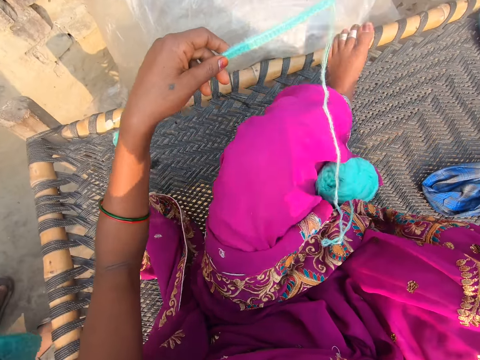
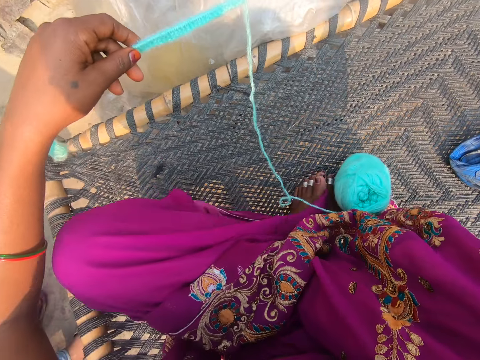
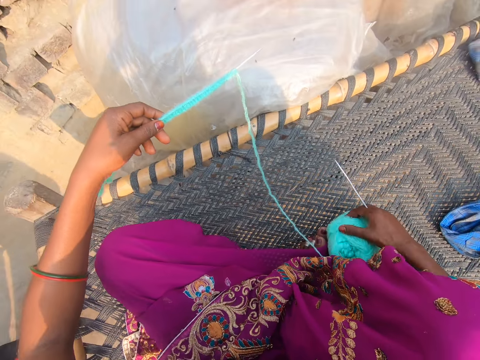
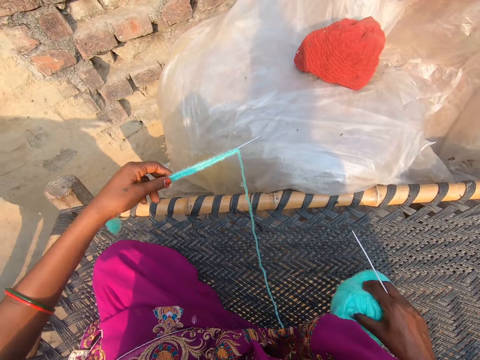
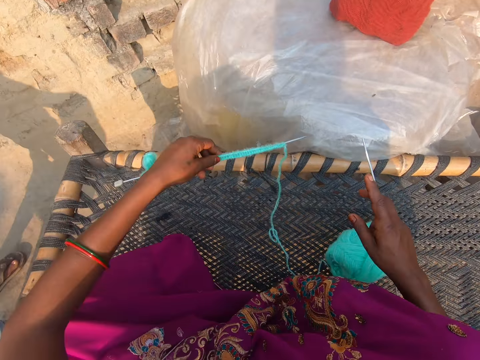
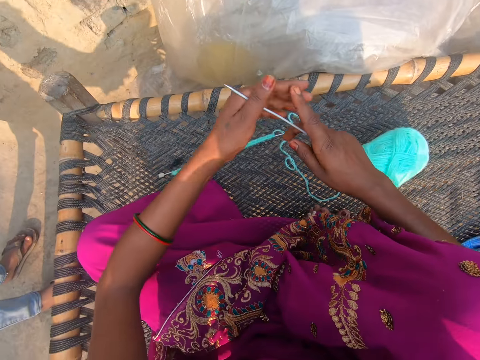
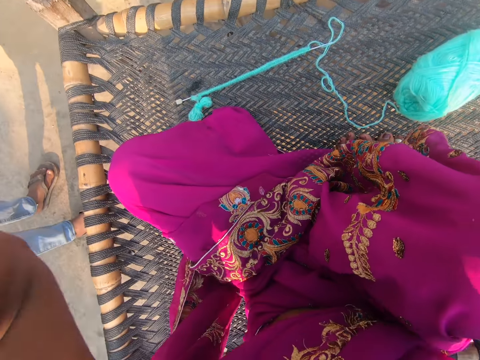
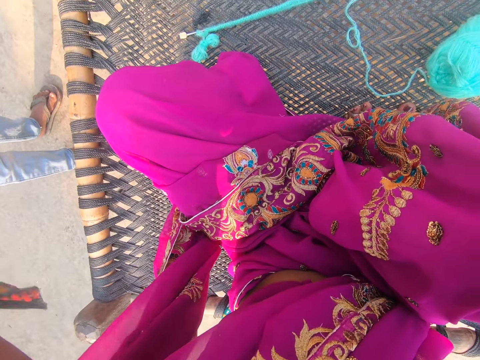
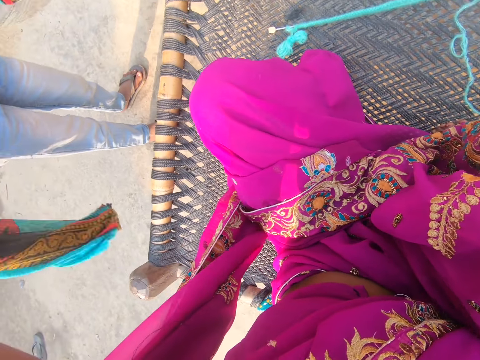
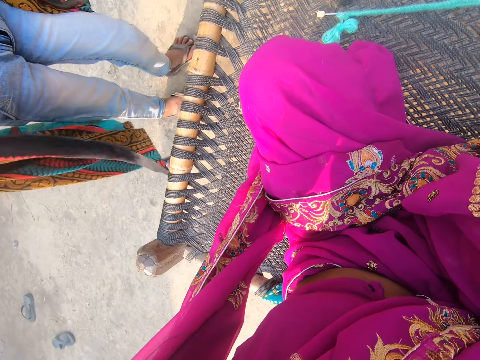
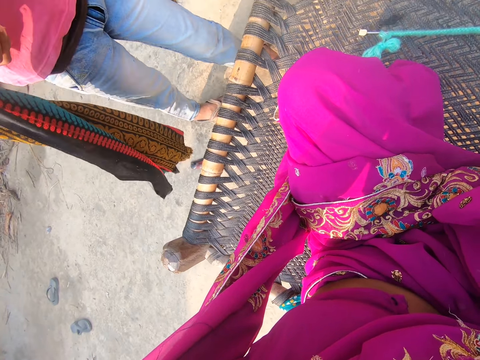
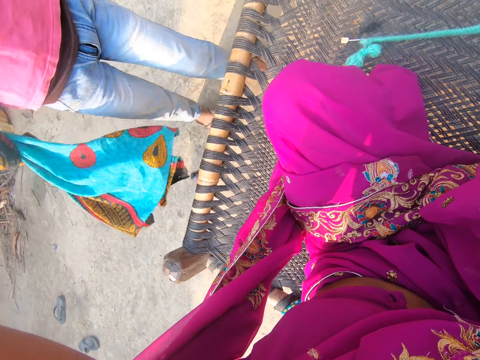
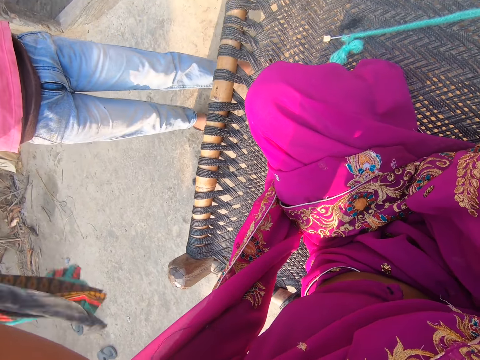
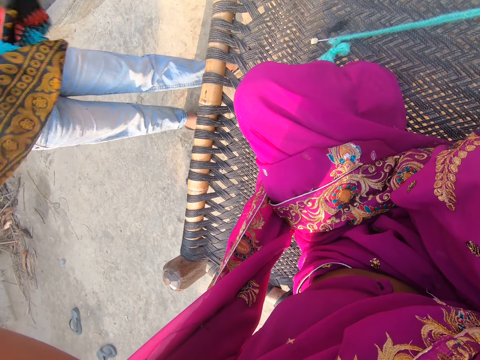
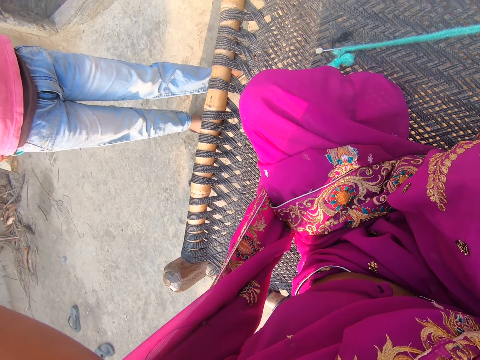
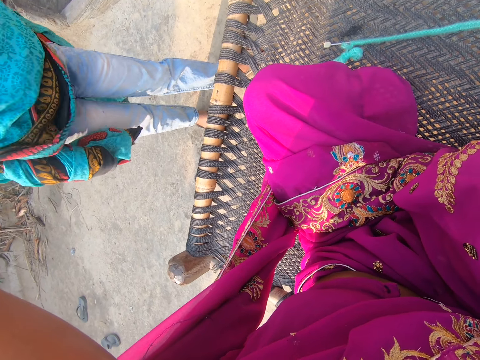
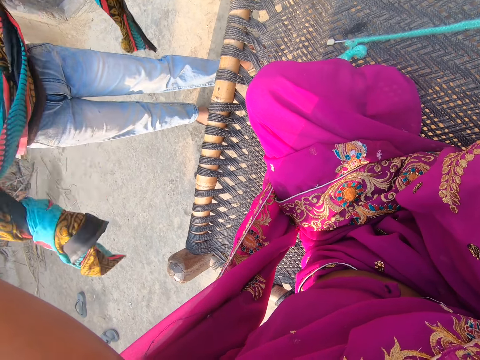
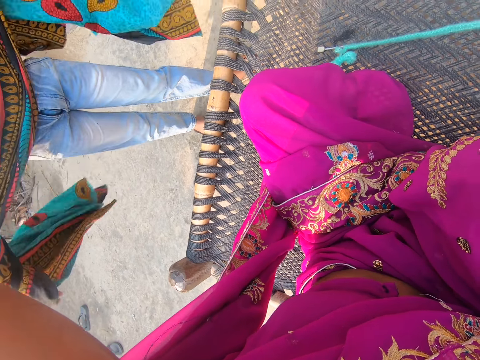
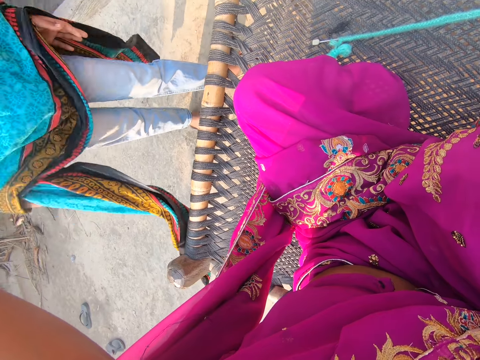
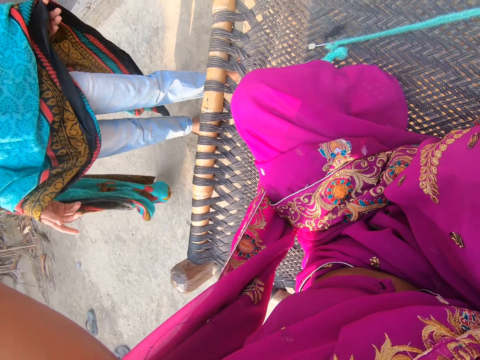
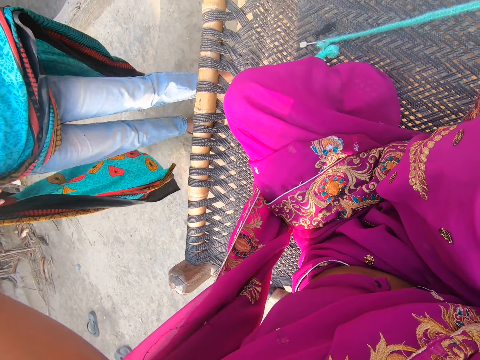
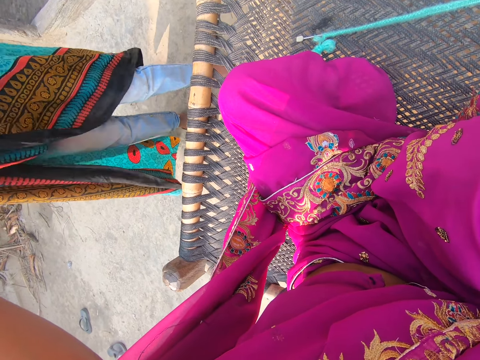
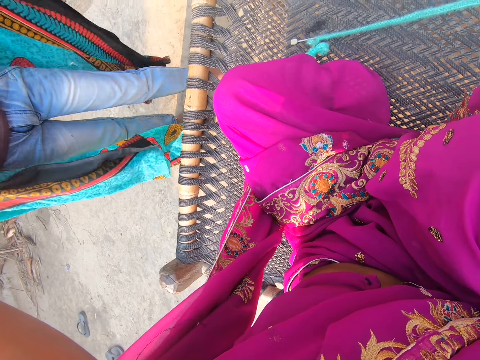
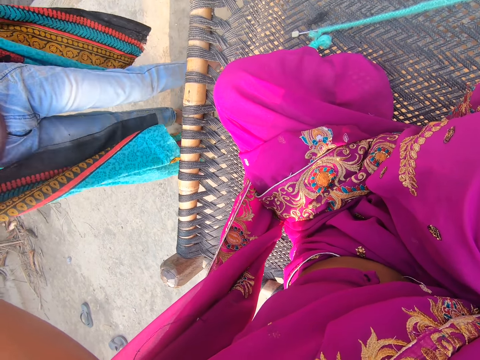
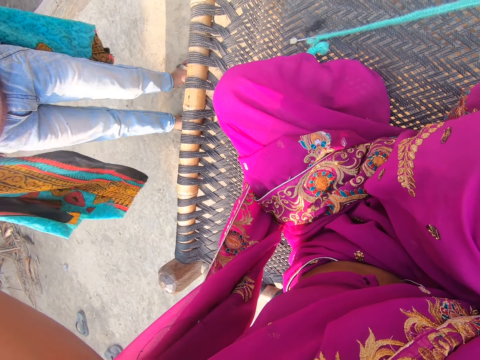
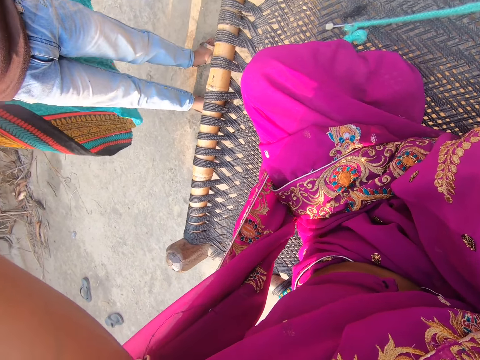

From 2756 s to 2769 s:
The camera wearer sits in another position. They hold the thread, drop the needle, and adjust the camera.

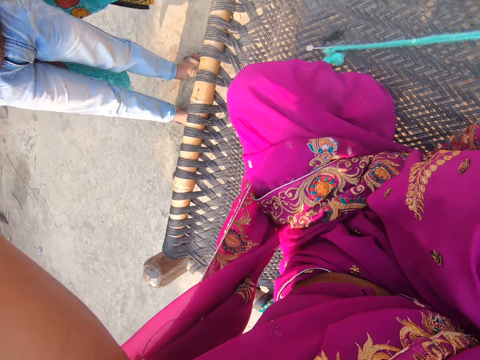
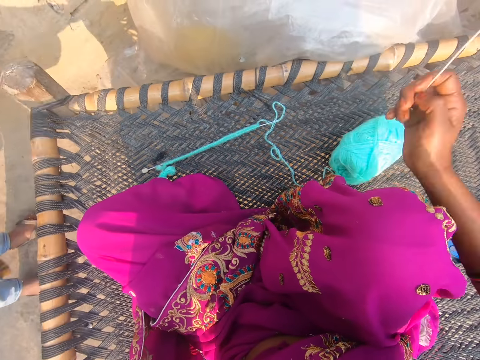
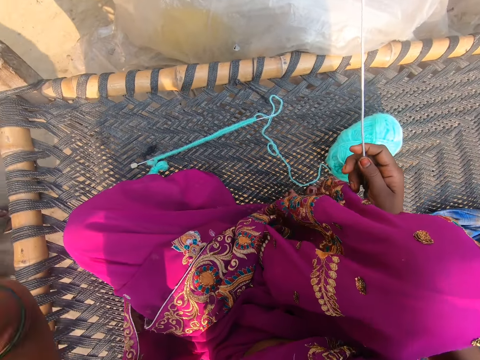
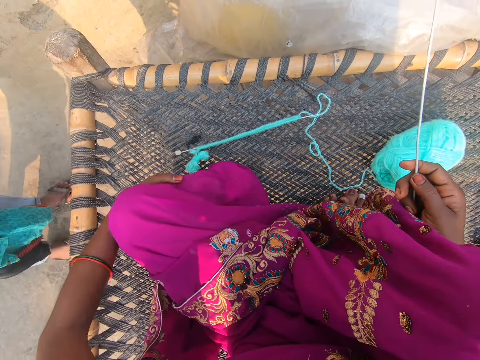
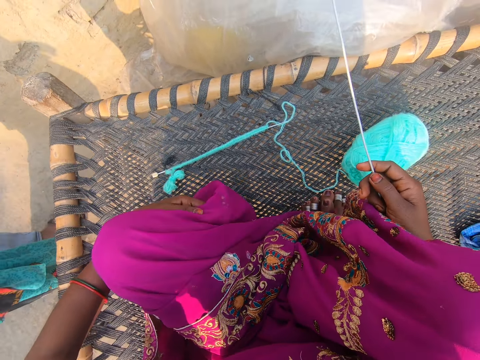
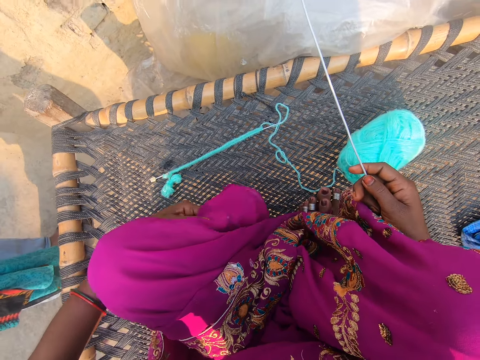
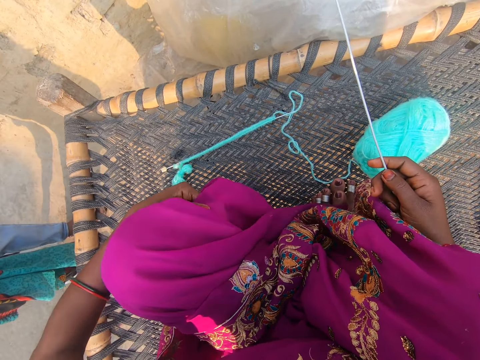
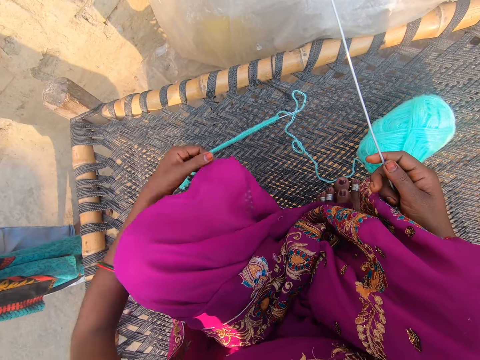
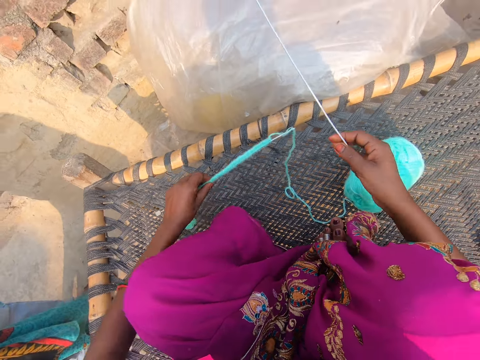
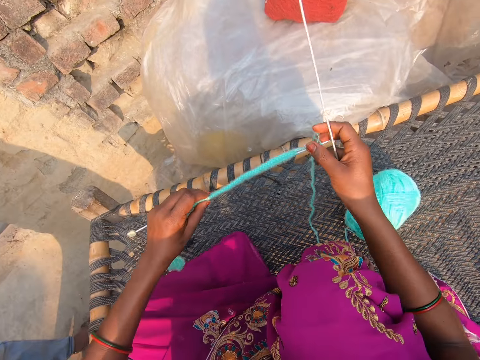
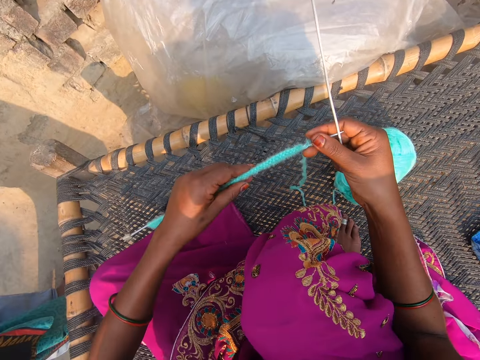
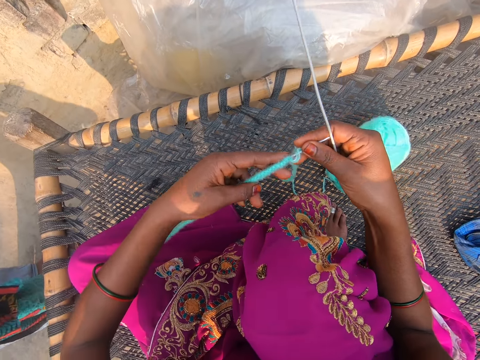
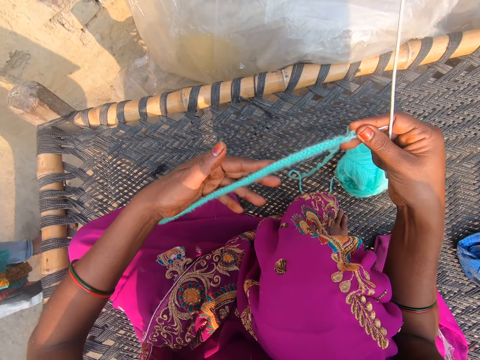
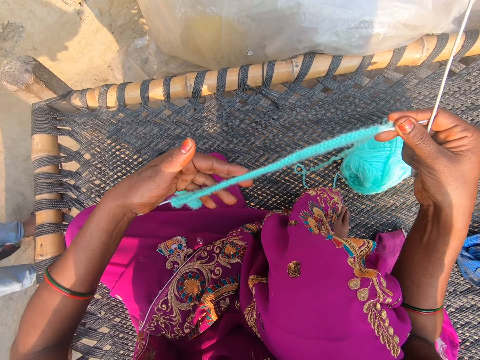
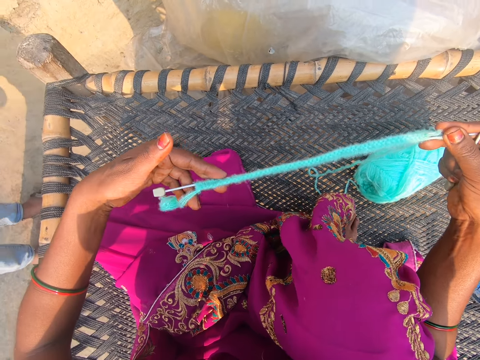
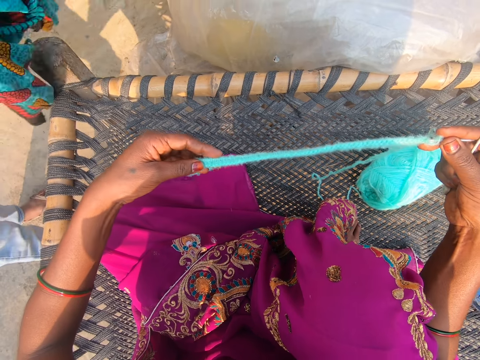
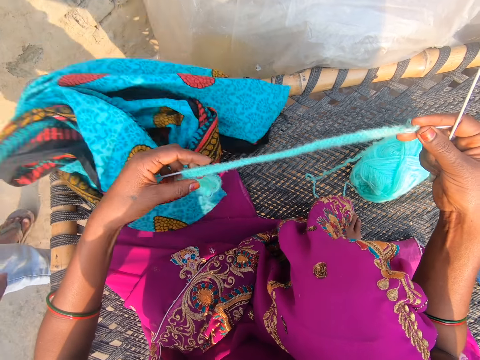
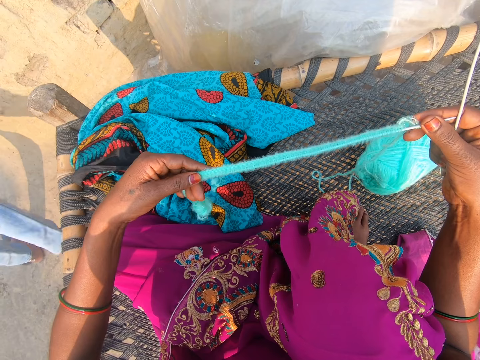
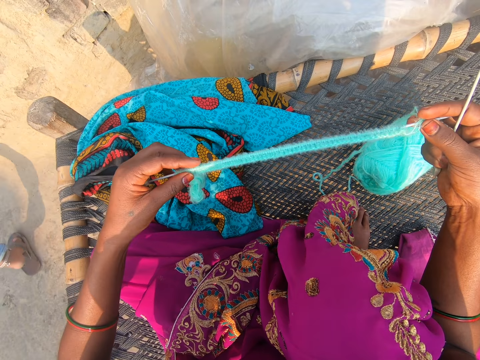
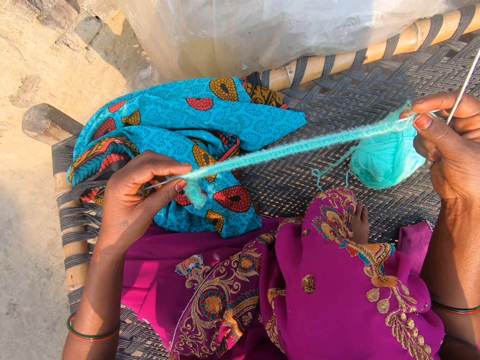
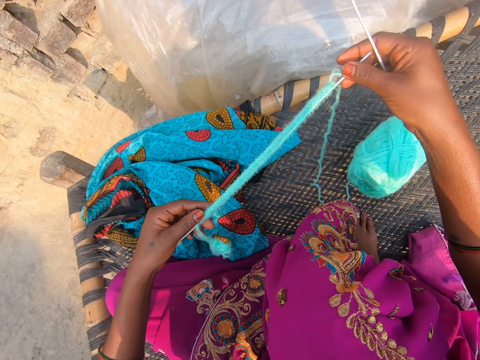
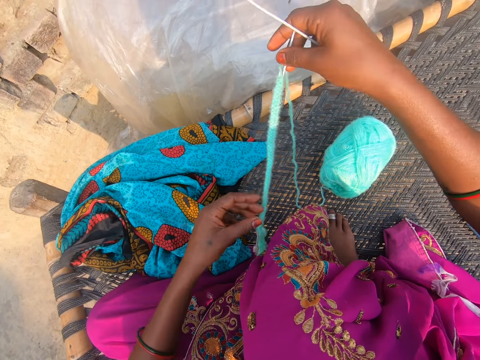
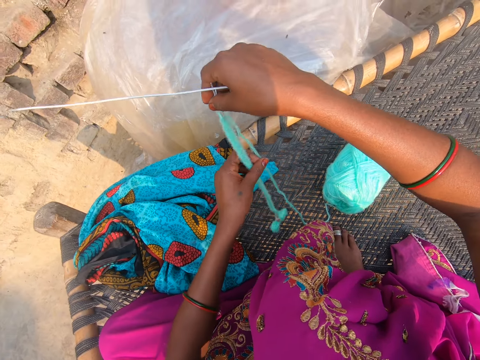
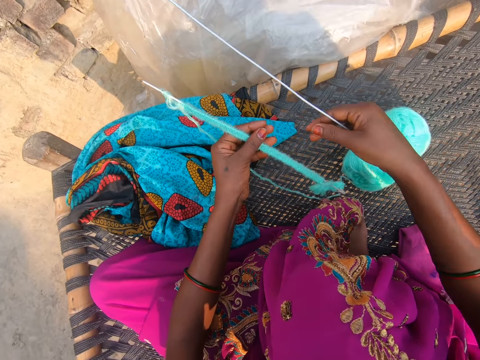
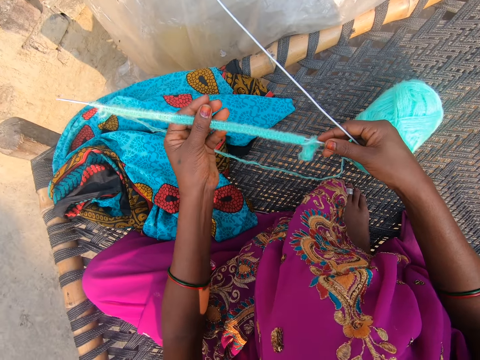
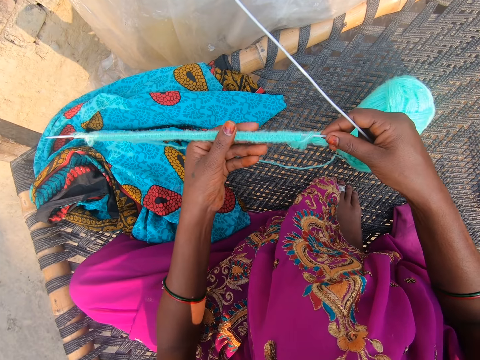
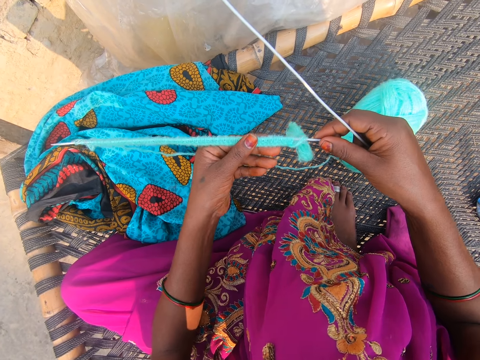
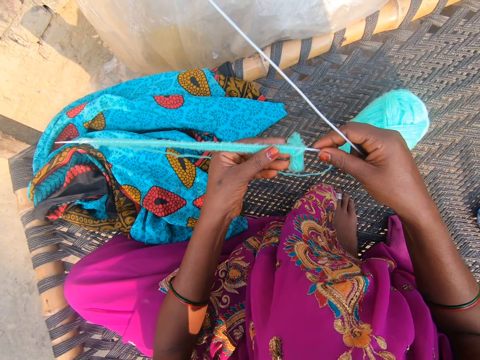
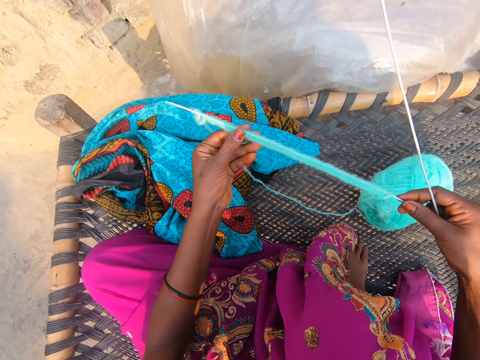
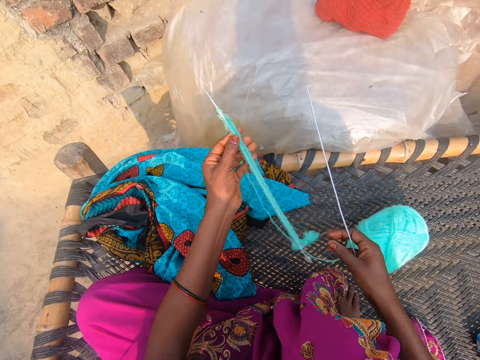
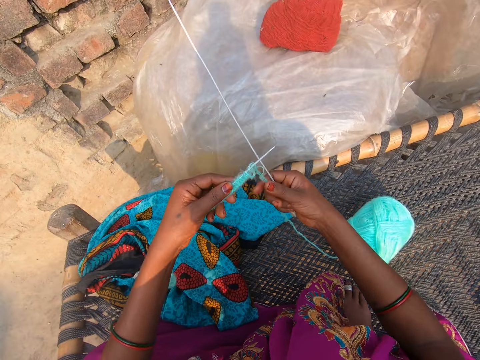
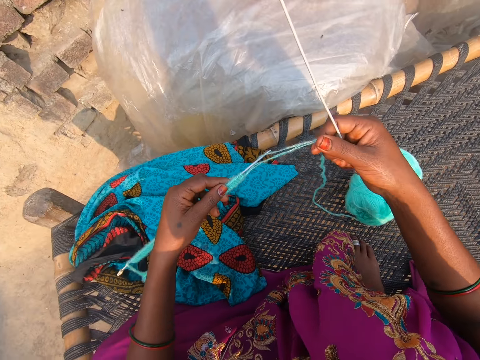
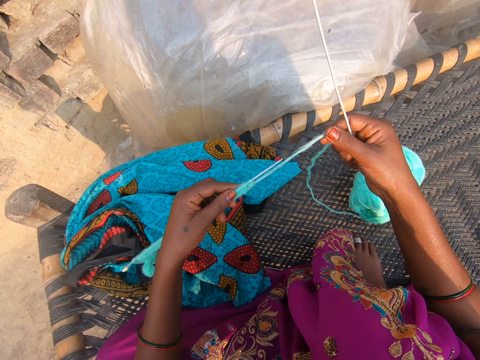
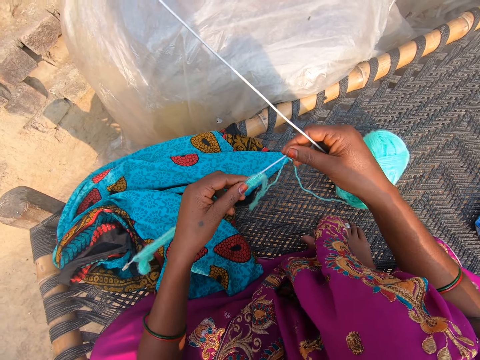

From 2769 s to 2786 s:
The camera wearer scratches her leg. She converses with a woman. She picks up the needle. She looks at the crochet. She converses with the woman. The woman drops the kanga. The camera wearer holds the needle.
